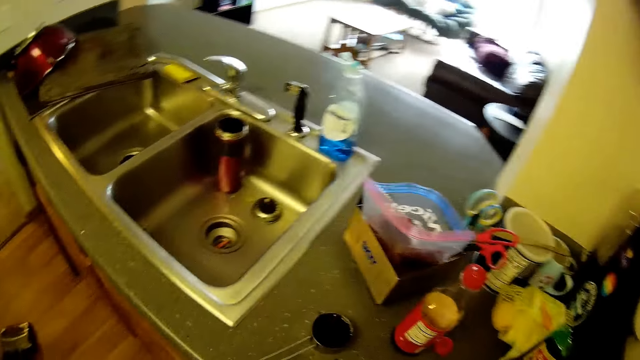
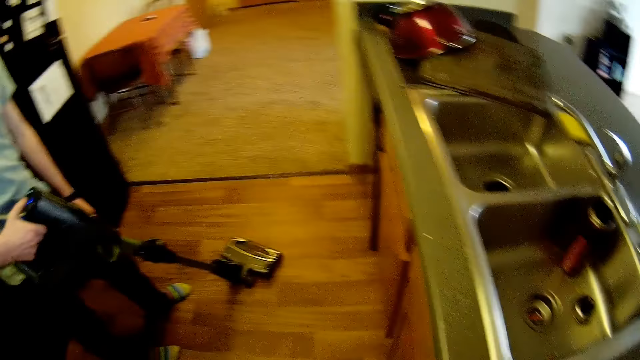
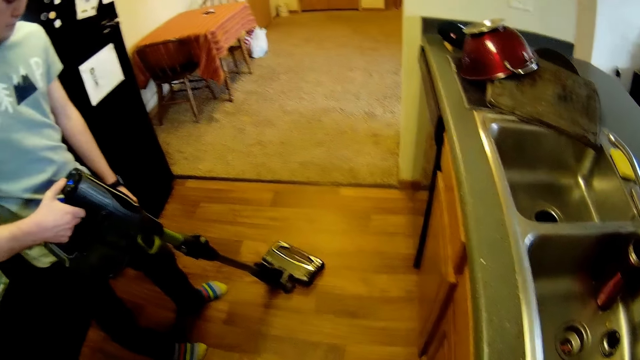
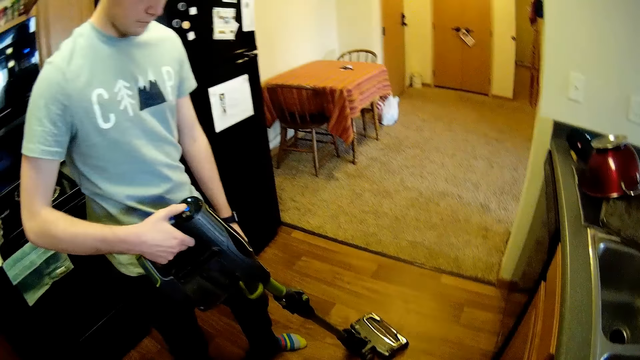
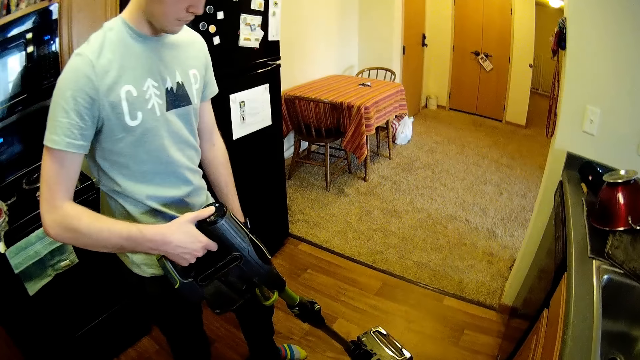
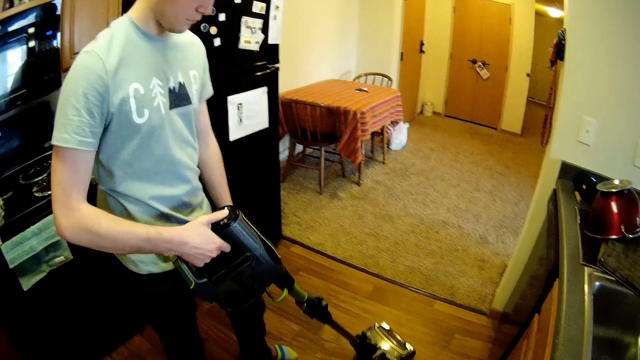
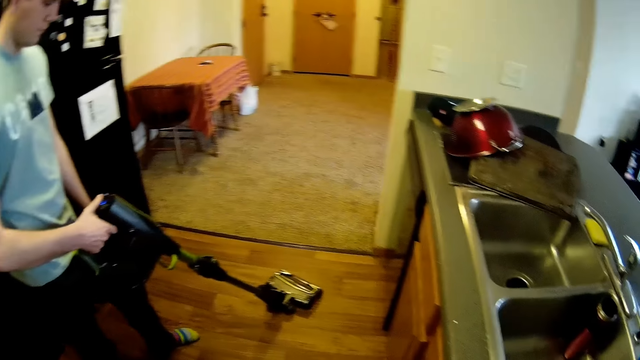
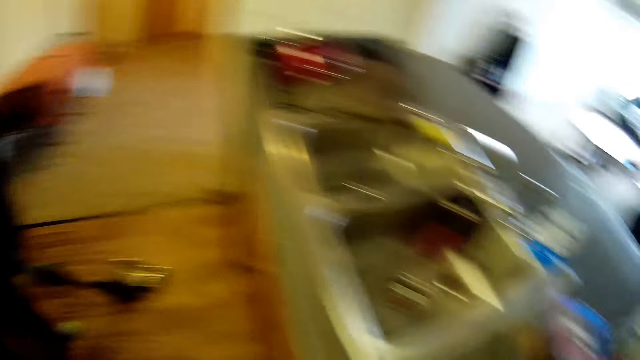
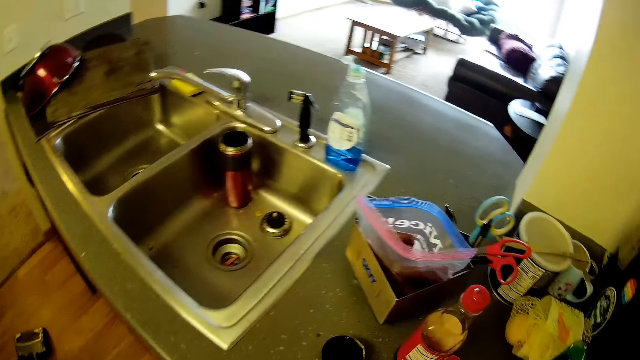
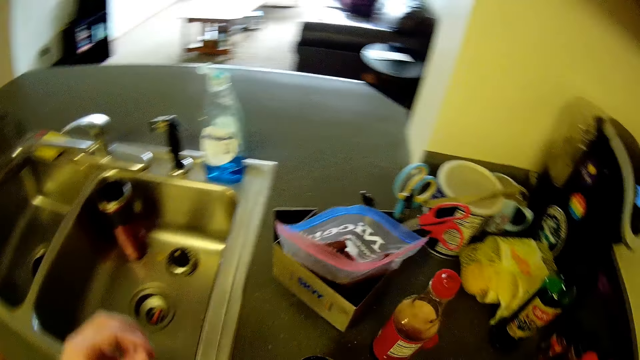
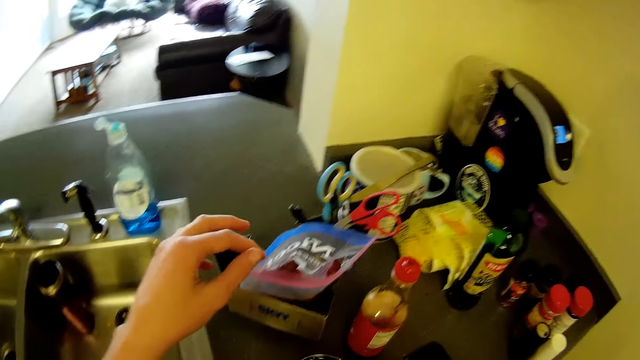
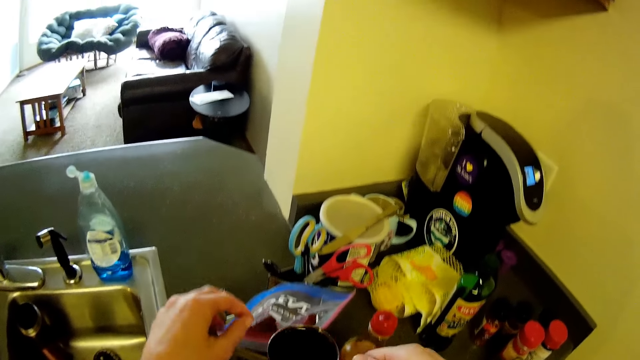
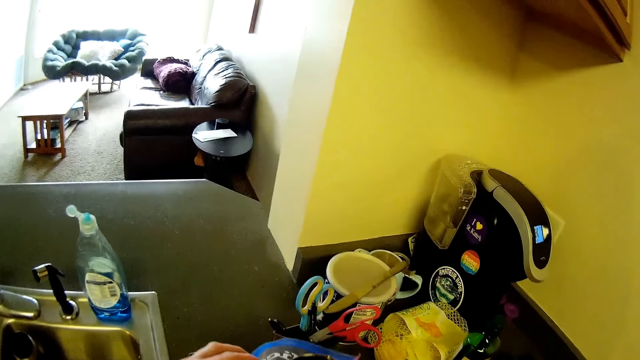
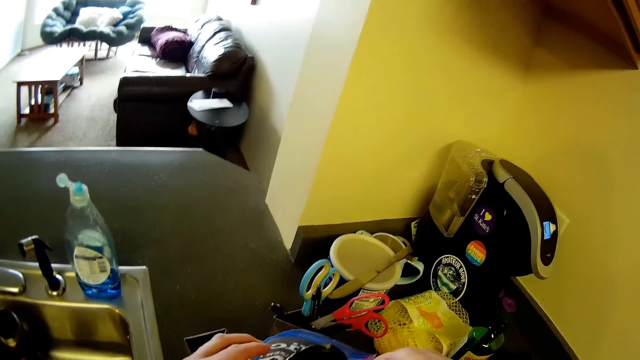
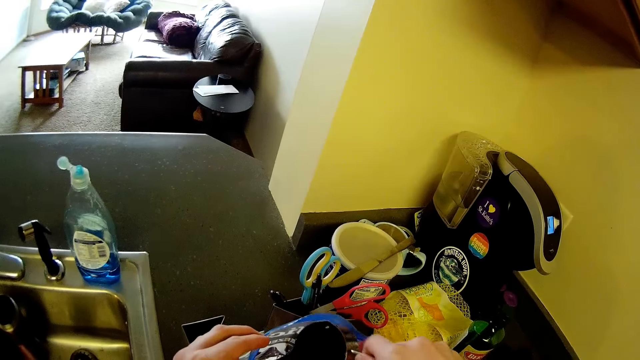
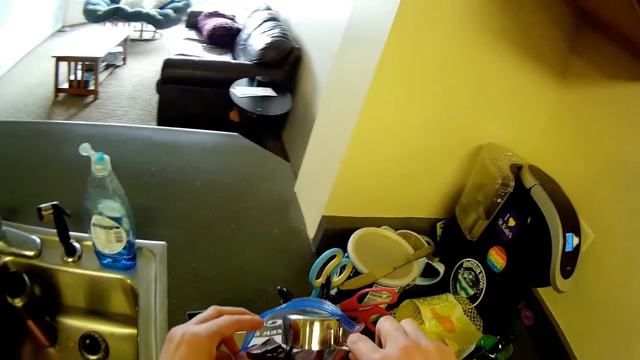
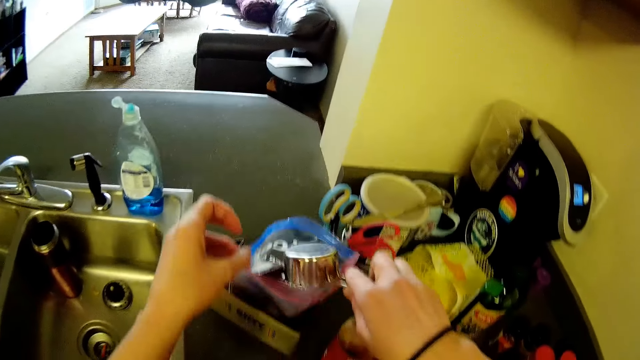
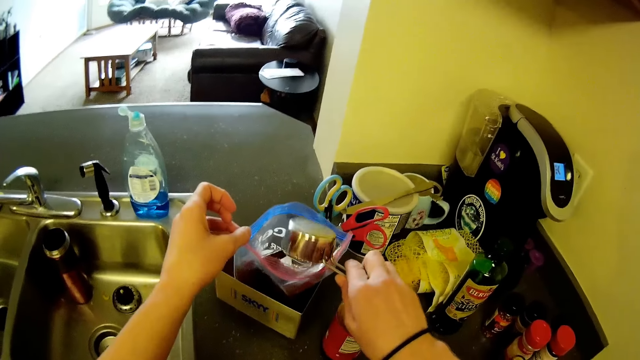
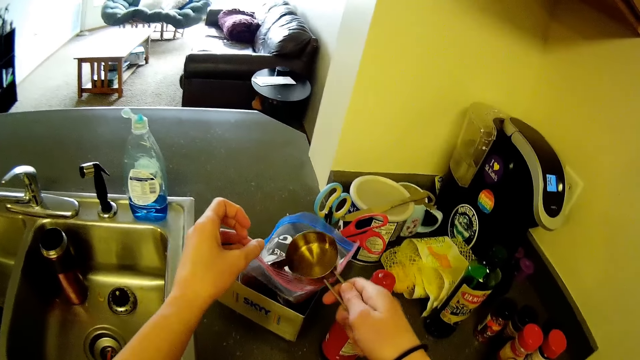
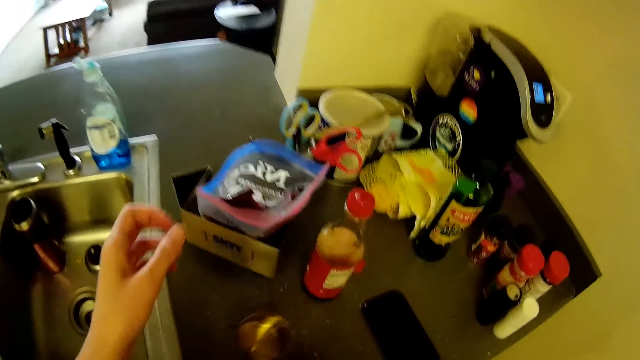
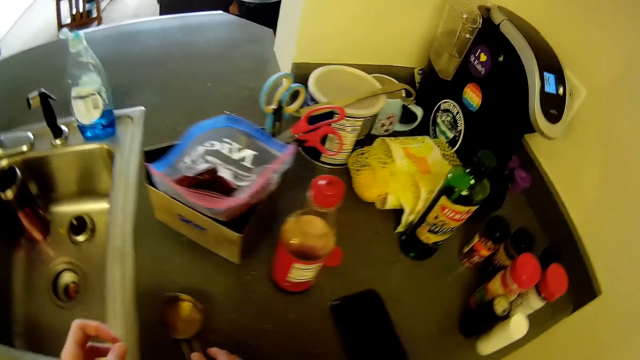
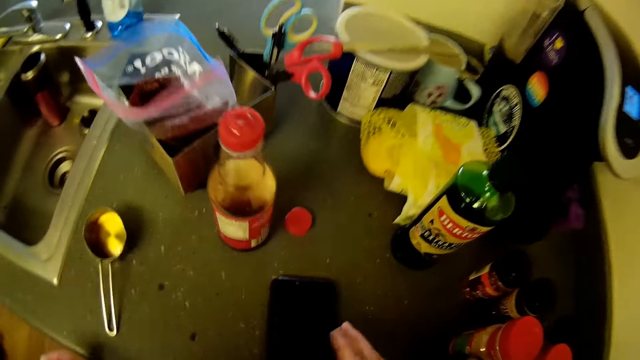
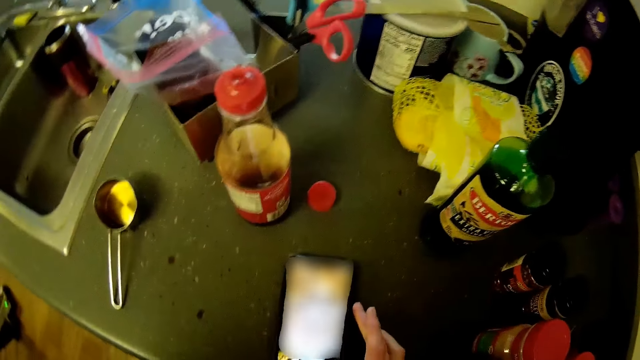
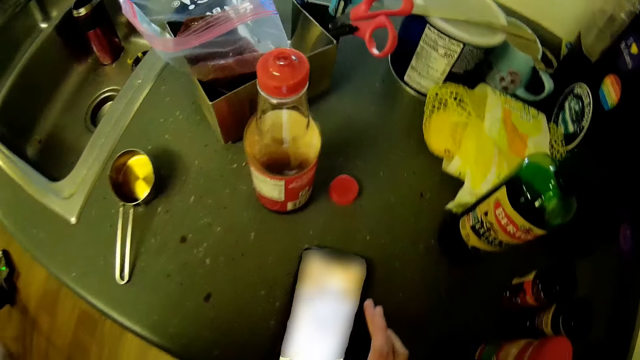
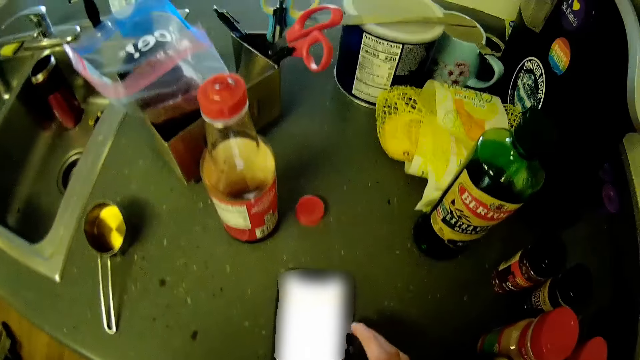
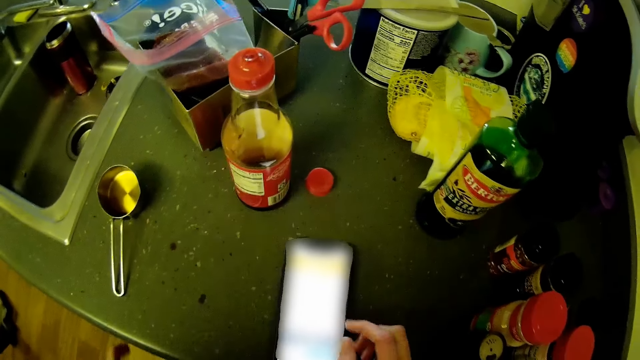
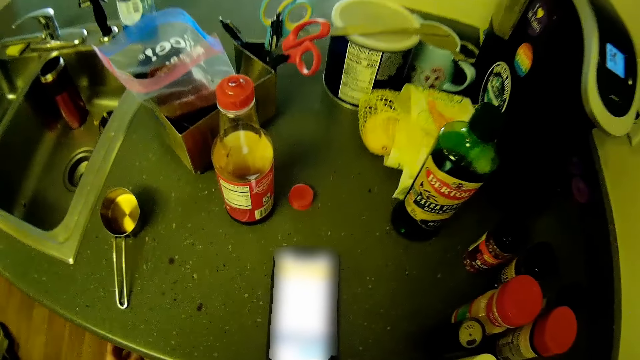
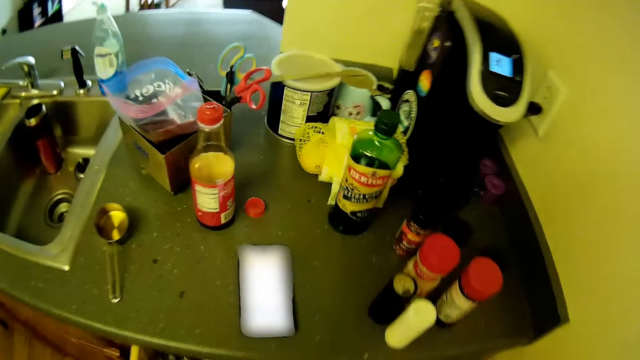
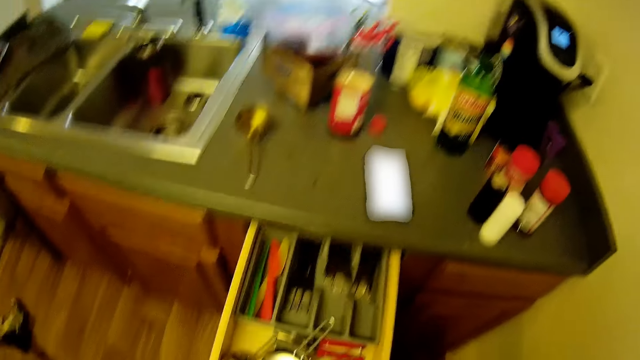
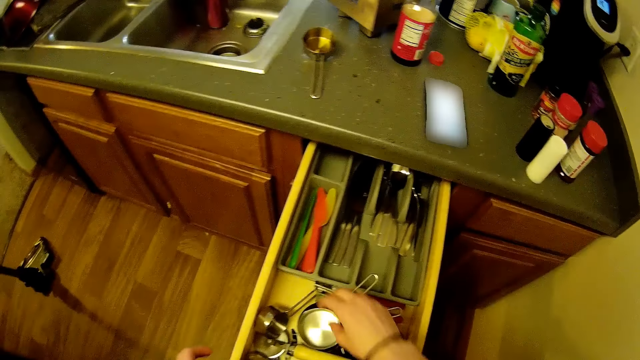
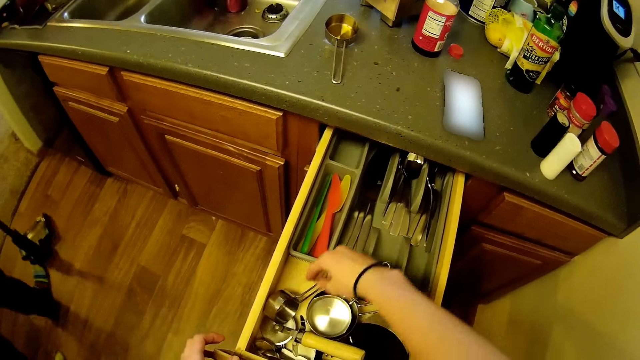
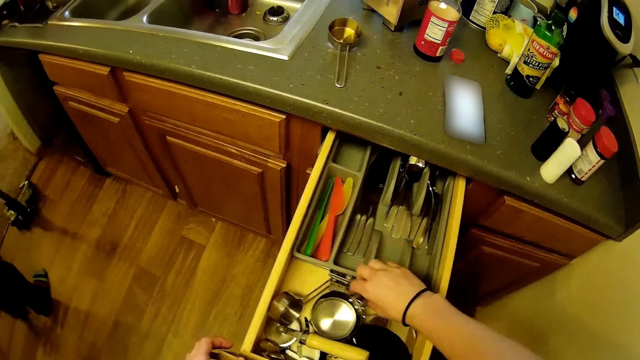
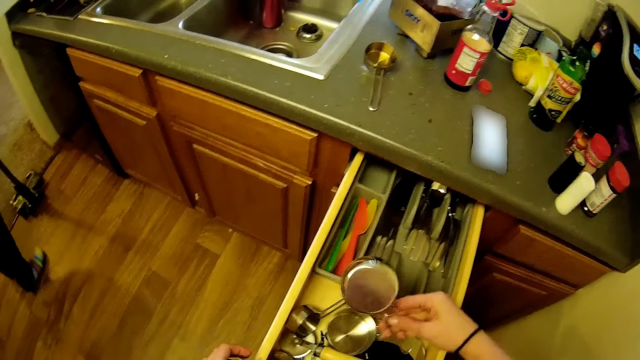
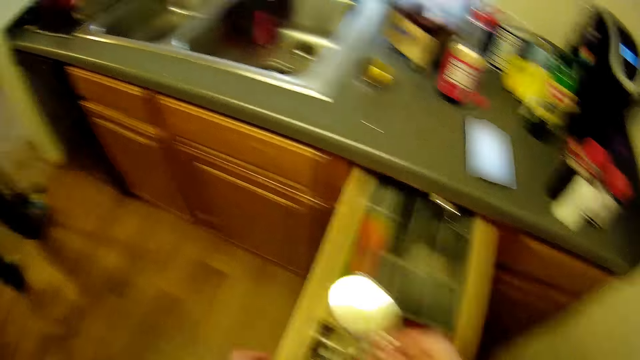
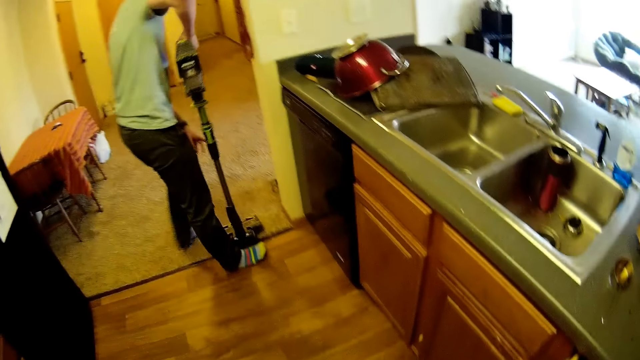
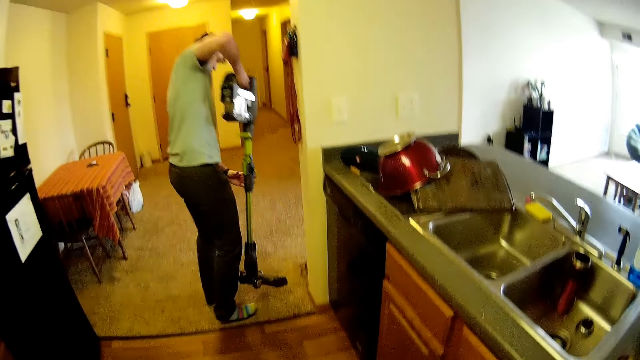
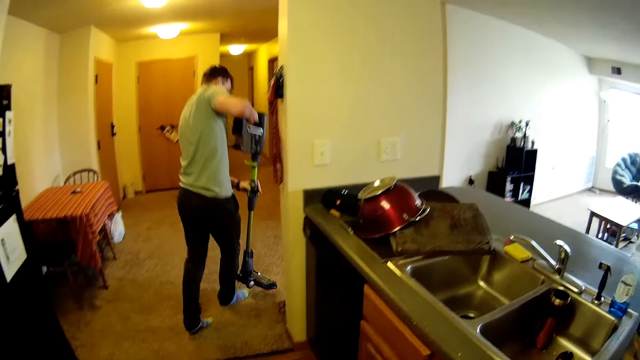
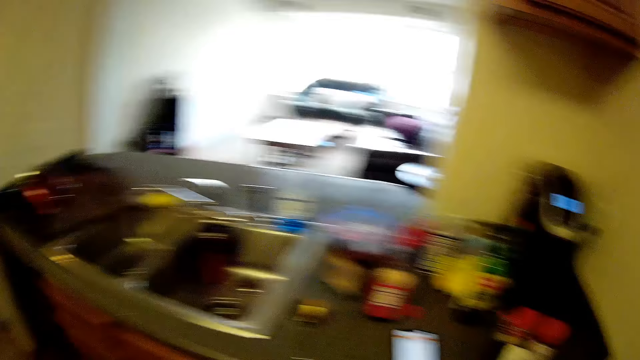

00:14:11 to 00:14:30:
The man holds a vacuum cleaner and cleans the kitchen with the cordless vacuum cleaner. The camera wearer moves the camera around. He picks up a measuring cup from the kitchen cabinet with his right hand. He drops a substance in a zipper bag inside a baking pan on top of the kitchen cabinet. He pours the content of the measuring cup into the zipper bag. He holds the measuring cup. He drops the measuring cup on top of the kitchen cabinet. He operates a mobile phone on top of the kitchen cabinet with his right hand. He opens the kitchen cabinet drawer with his right hand. He attempts to pick up a measuring cup from the drawer with his right hand. He picks up another measuring cup from the drawer with his right hand. The man cleans the house with the vacuum cleaner and carries out the cordless vacuum from the kitchen. The camera wearer moves the camera around.
